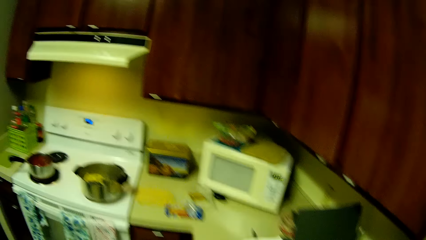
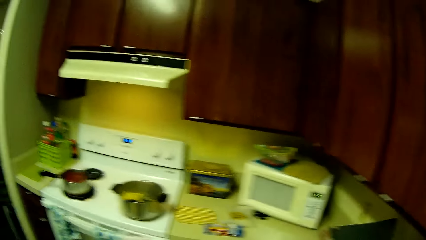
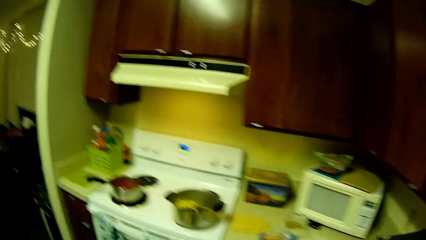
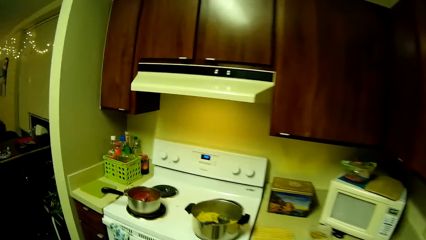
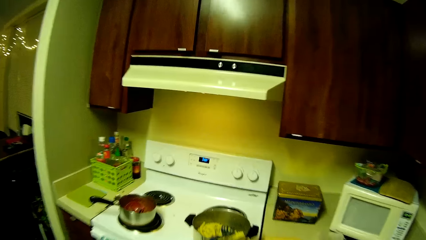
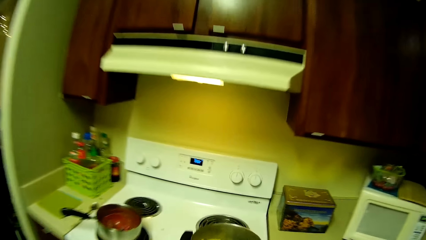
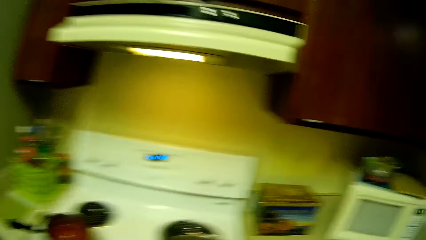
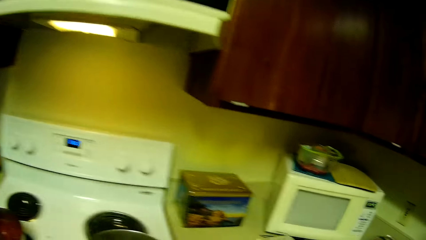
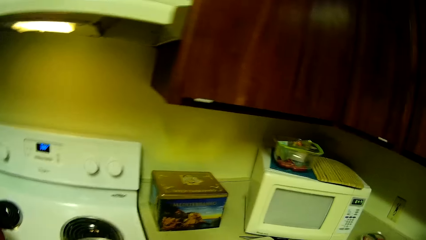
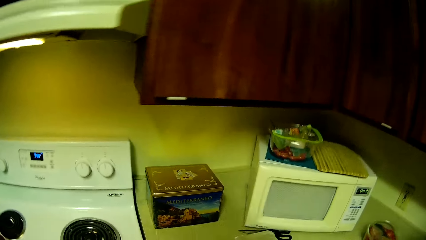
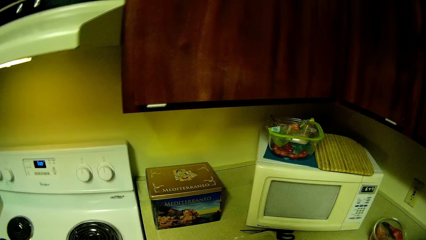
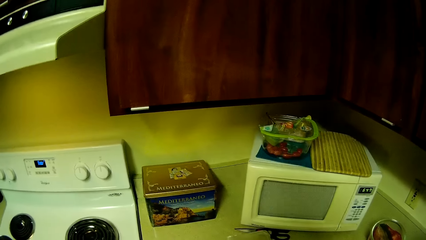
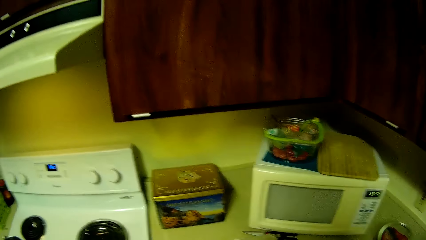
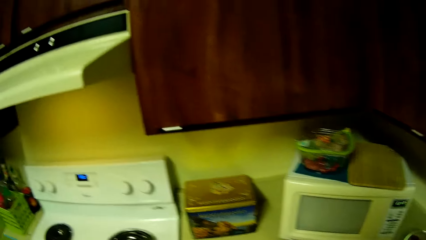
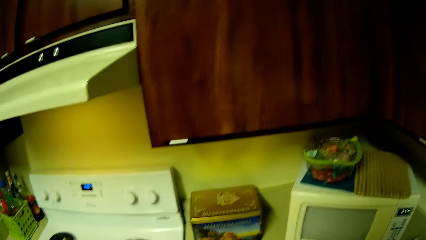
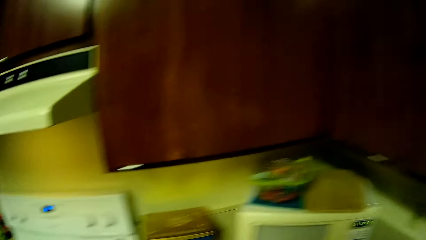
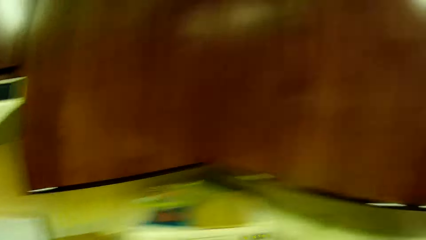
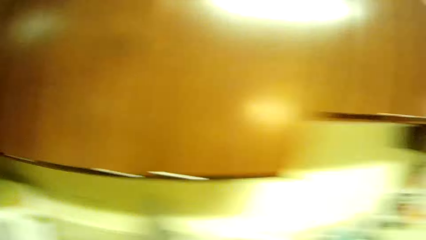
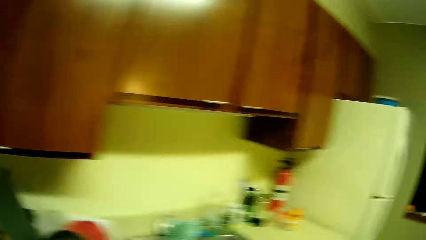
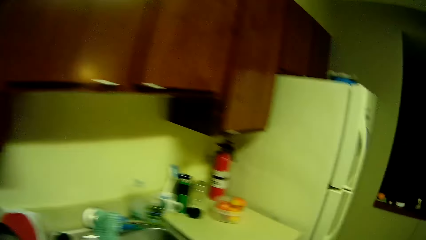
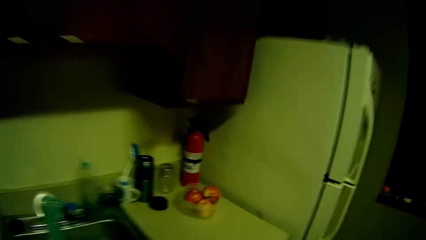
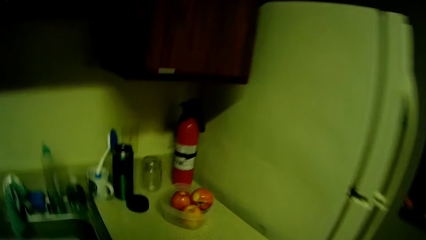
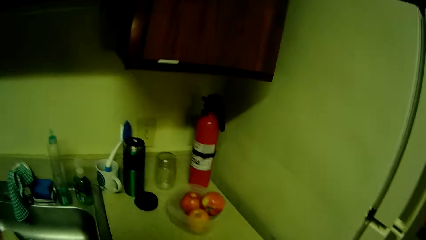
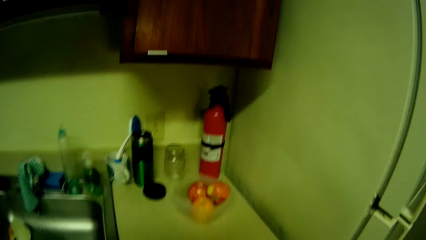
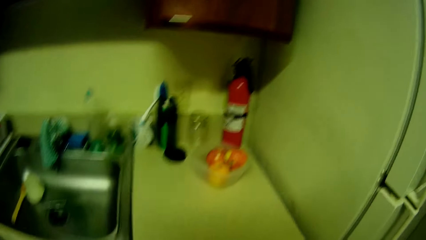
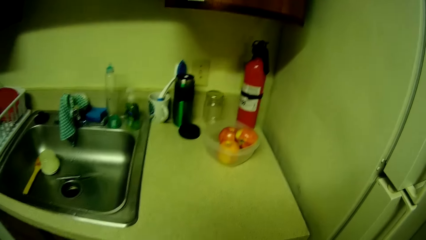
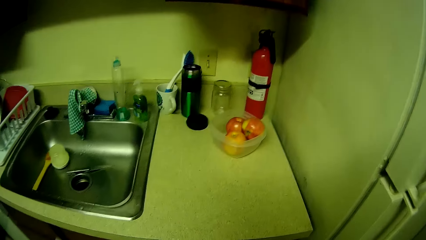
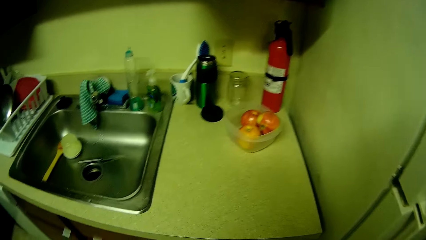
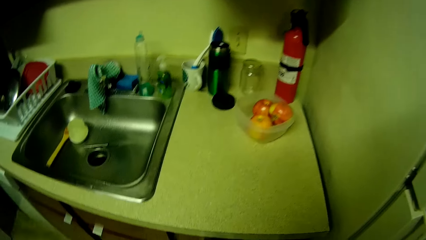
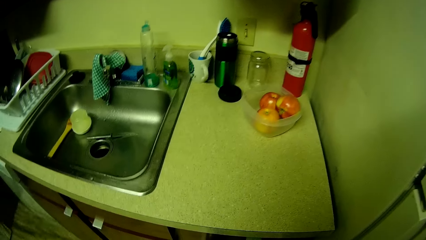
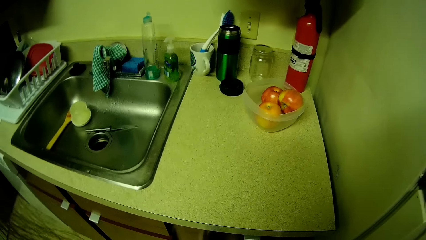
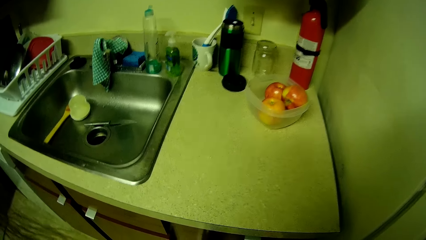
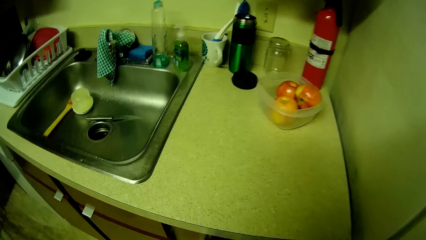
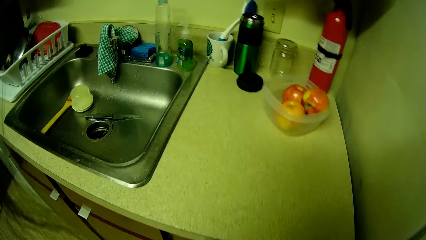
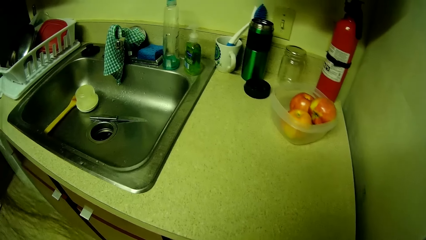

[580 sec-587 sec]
The camera wearer walks towards the gas stove.

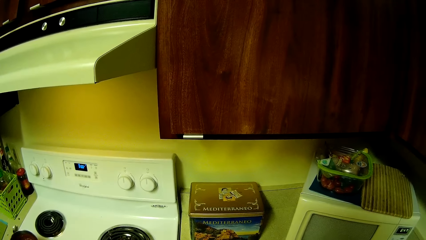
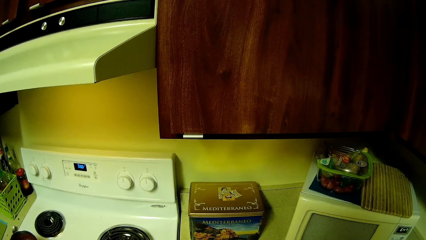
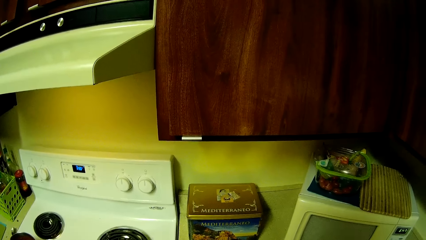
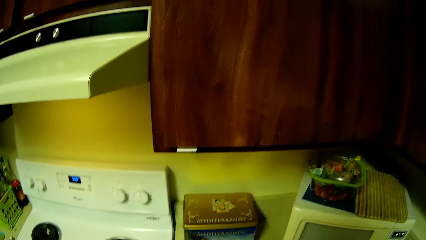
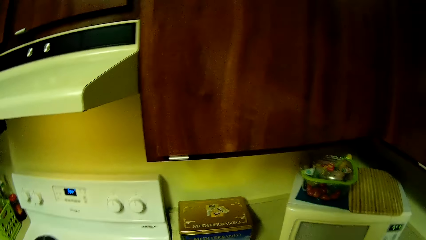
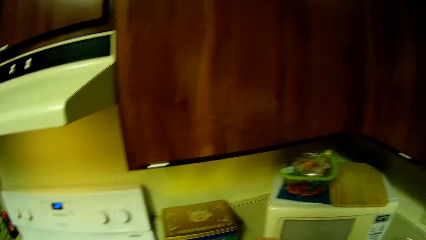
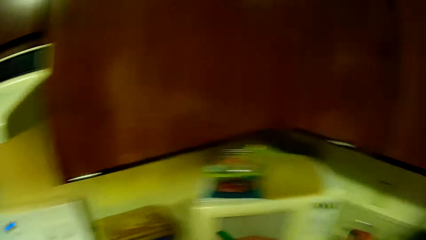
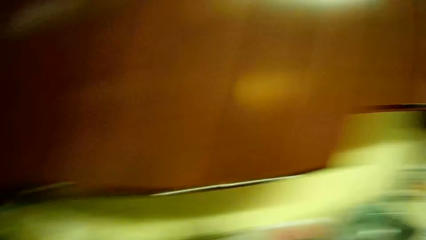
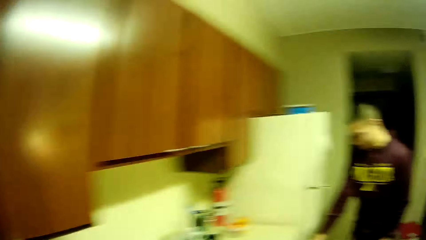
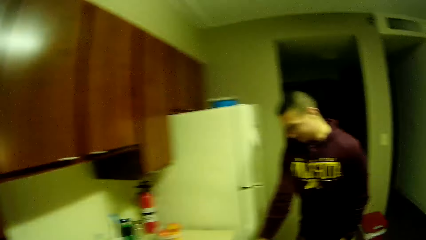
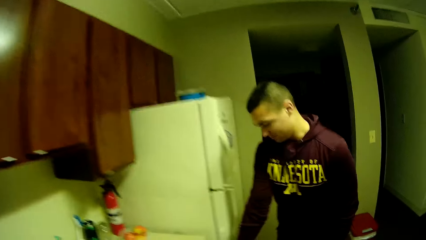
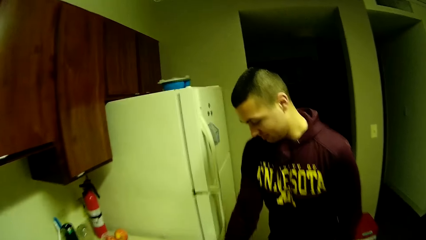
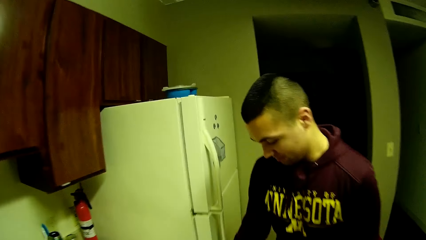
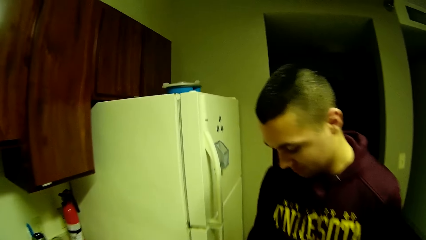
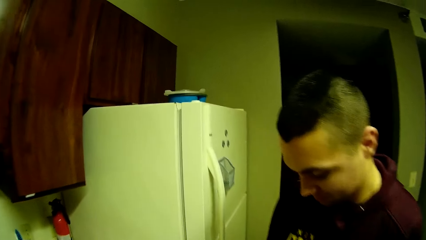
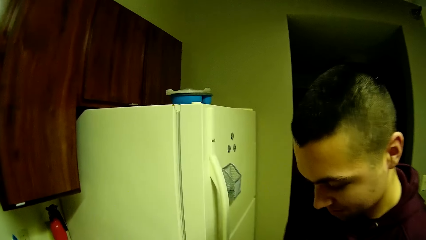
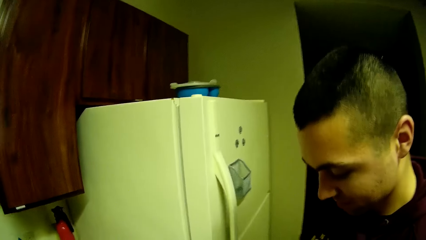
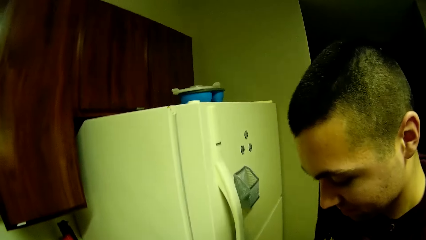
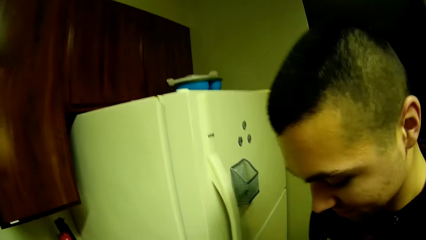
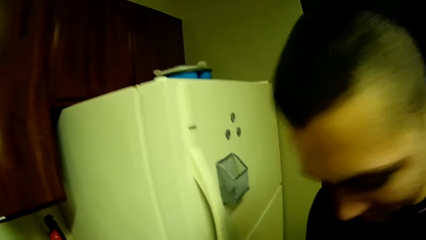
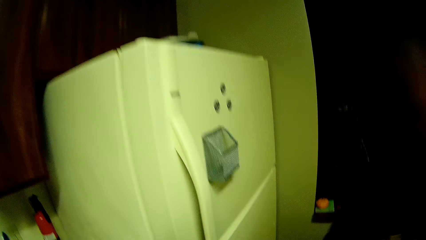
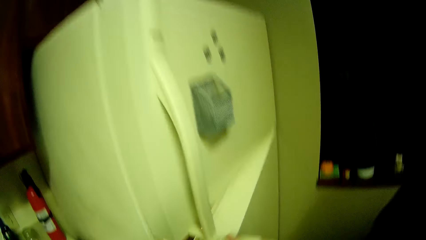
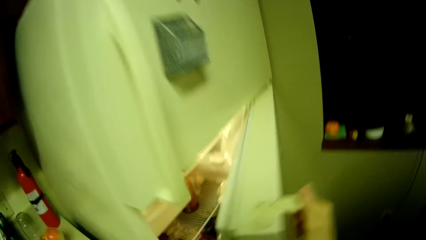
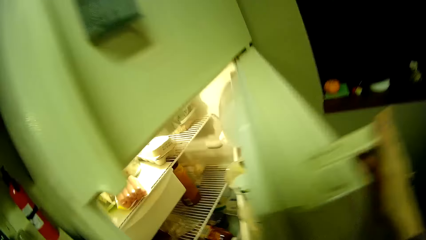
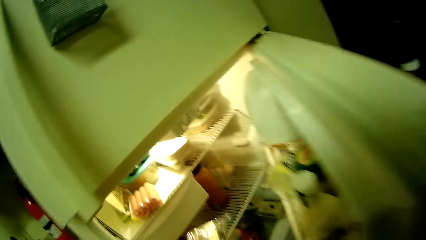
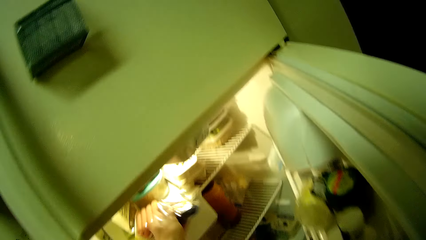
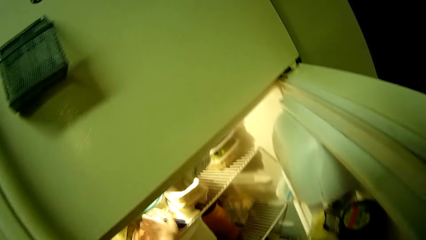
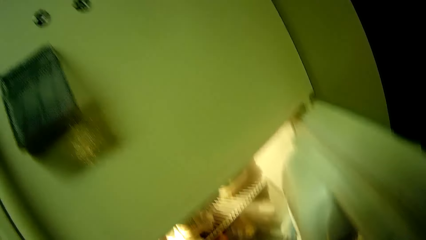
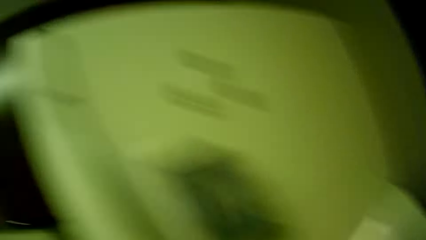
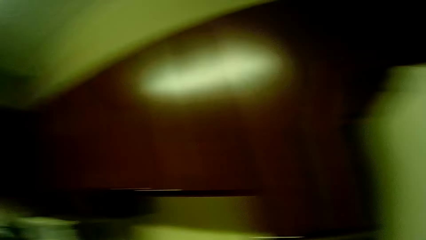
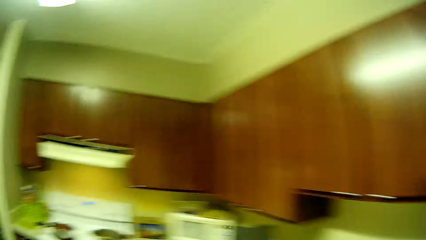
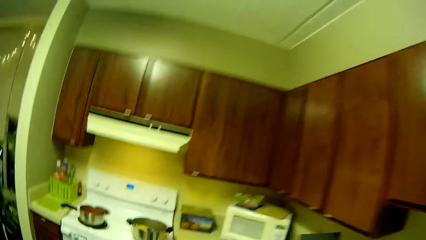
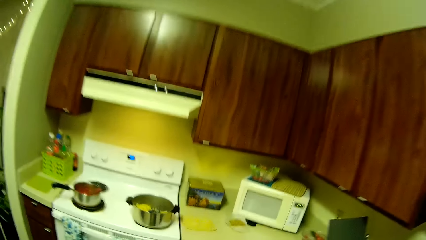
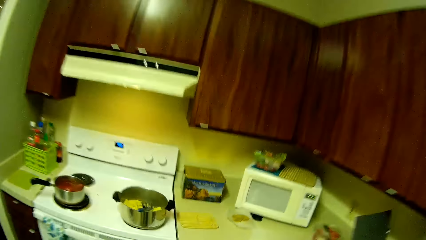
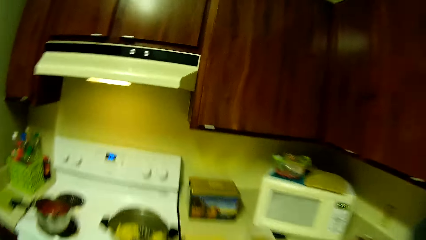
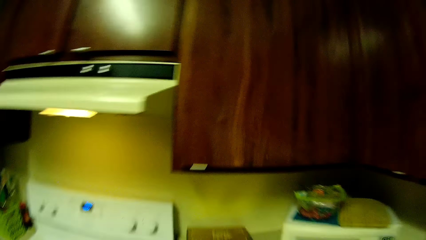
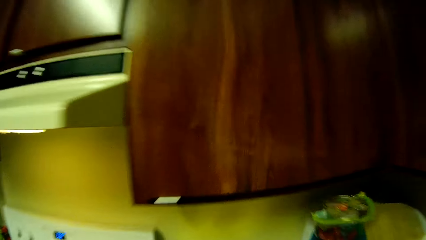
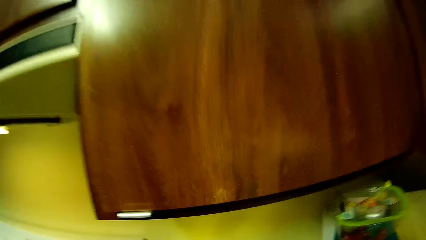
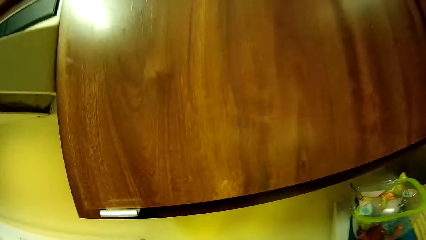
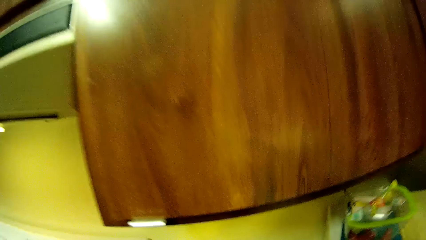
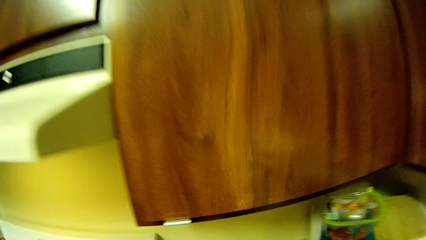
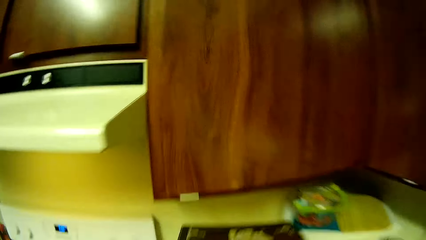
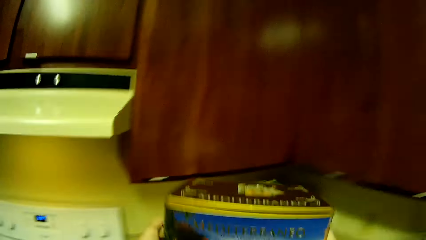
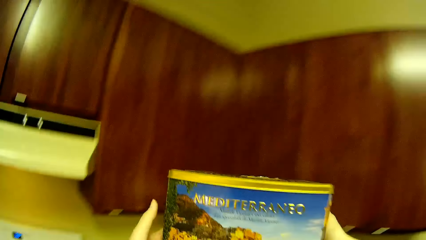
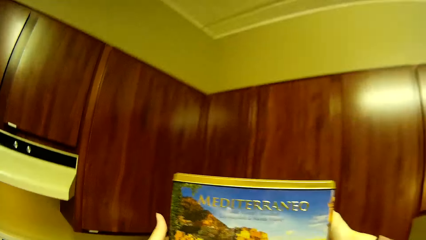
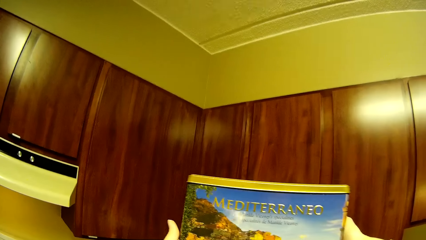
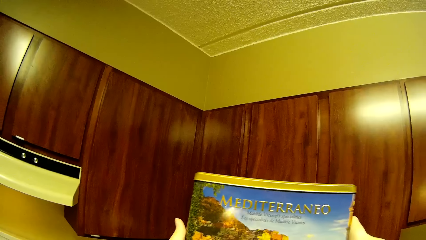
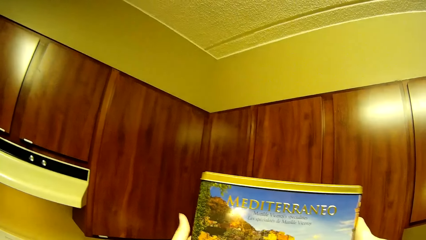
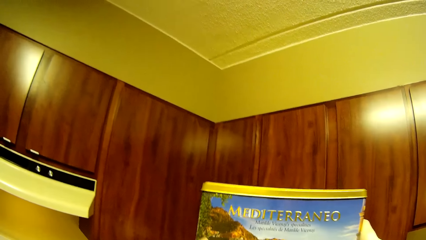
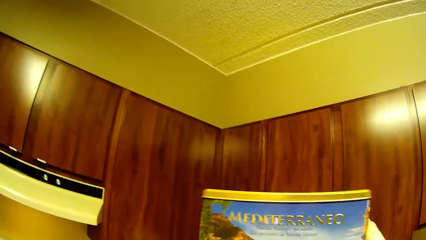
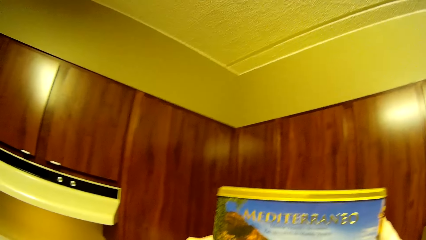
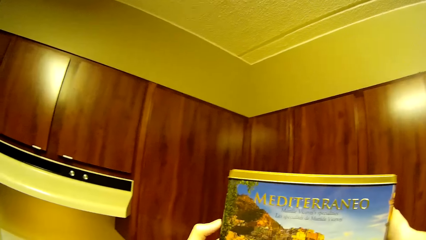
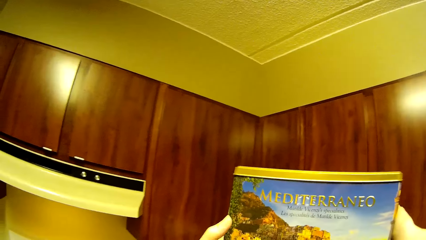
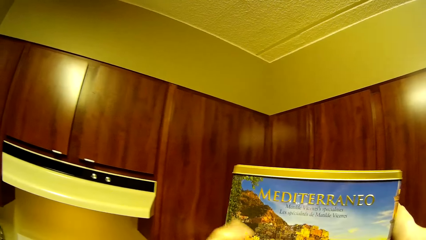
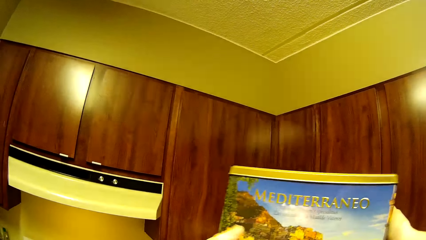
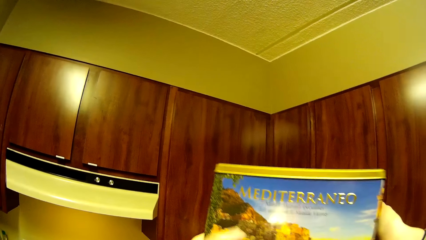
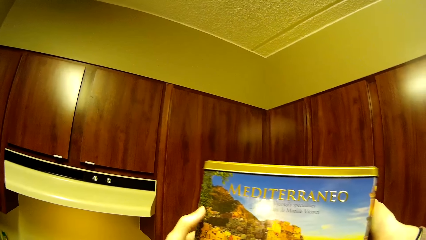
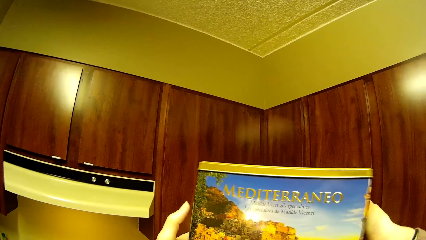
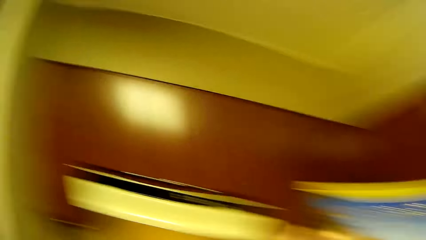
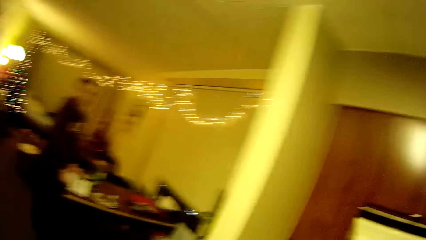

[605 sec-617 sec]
The camera wearer walks towards a man in the kitchen. The man stands near the fridge. The man opens the fridge with his right hand. The man places an object in the fridge with his left hand. The camera wearer picks up a cookie box or tin box pastry from the countertop with both hands.
